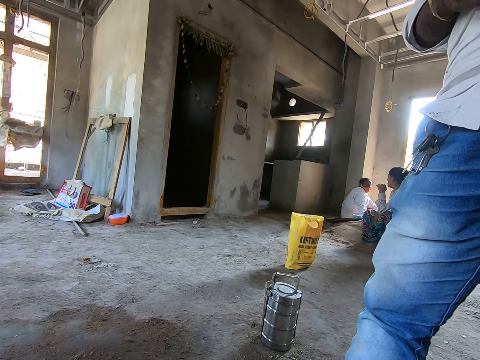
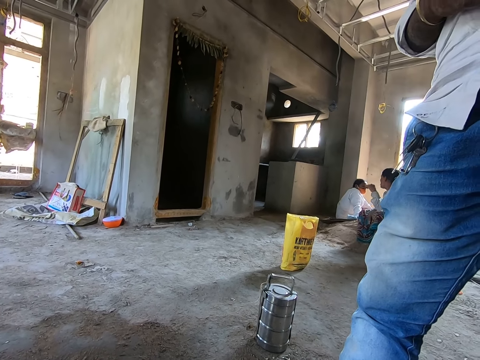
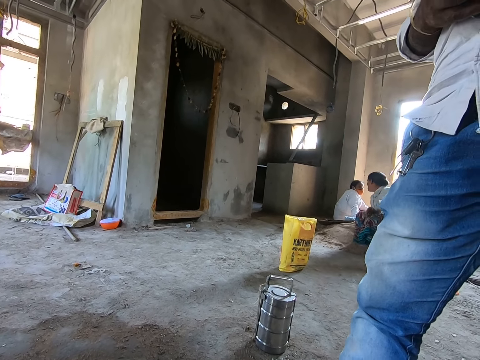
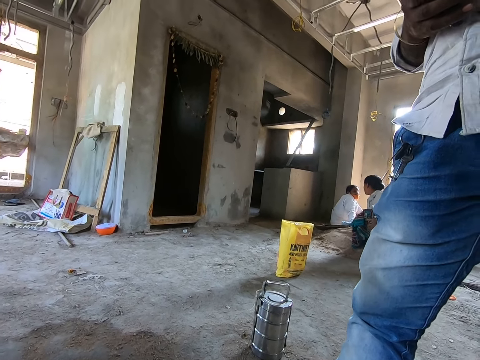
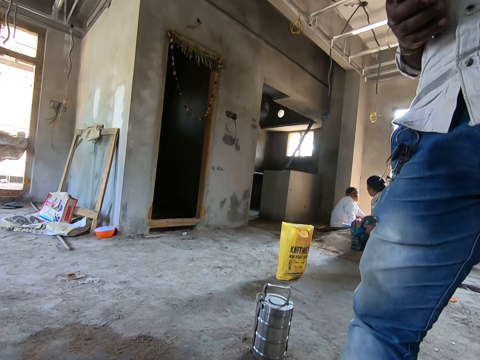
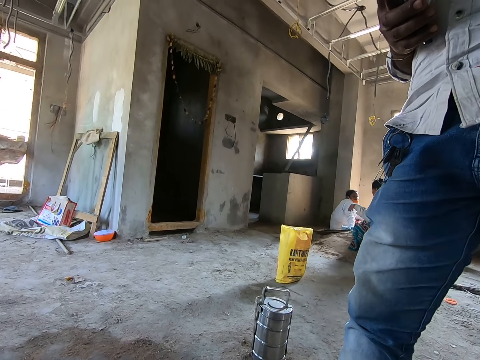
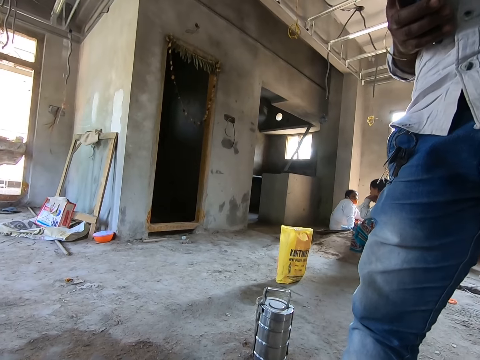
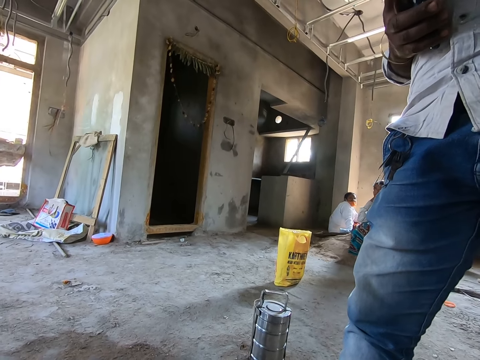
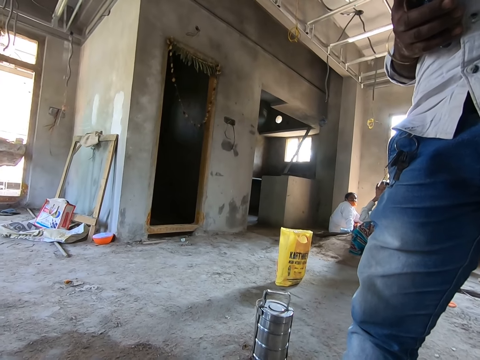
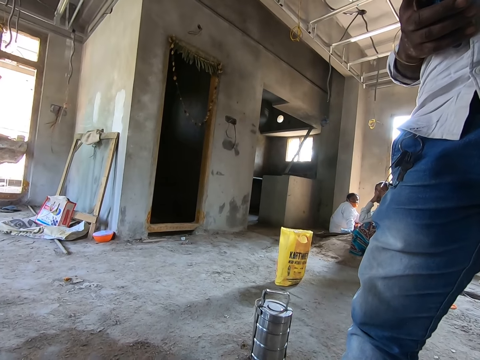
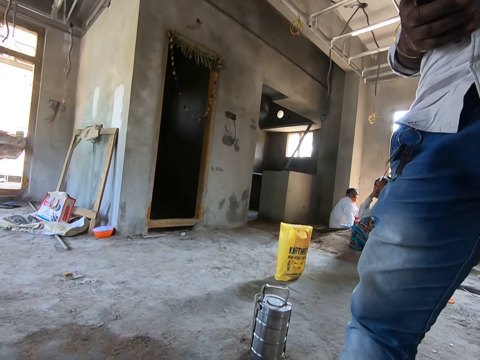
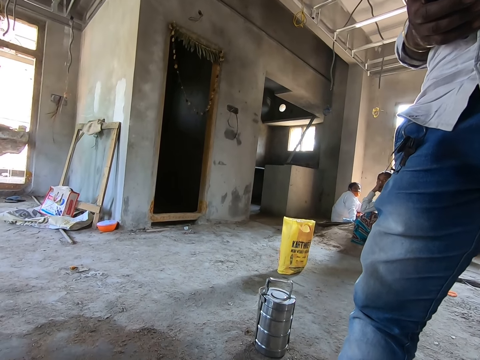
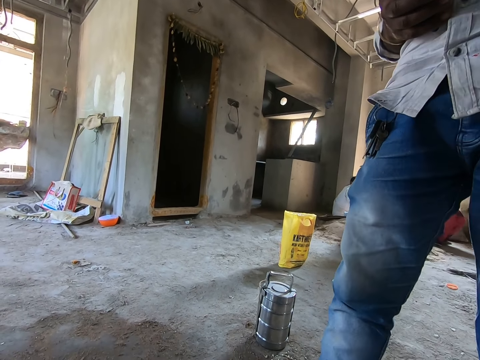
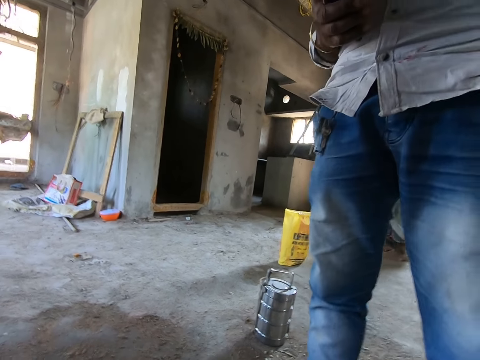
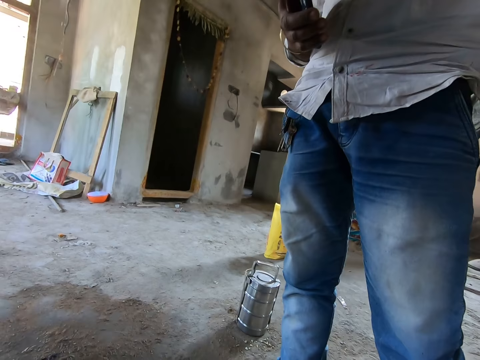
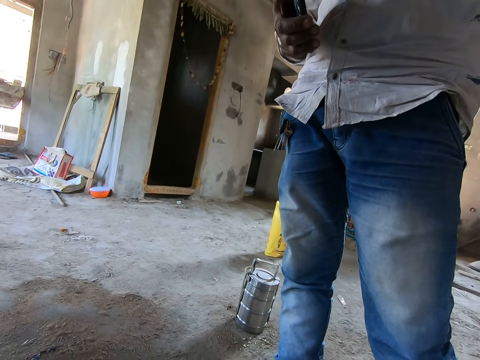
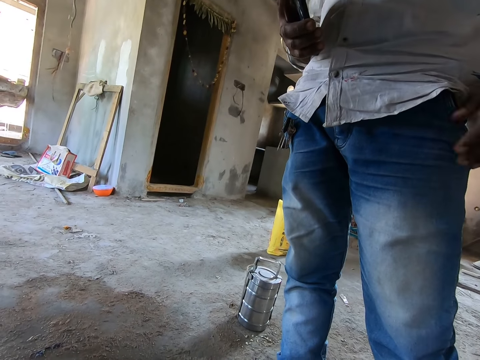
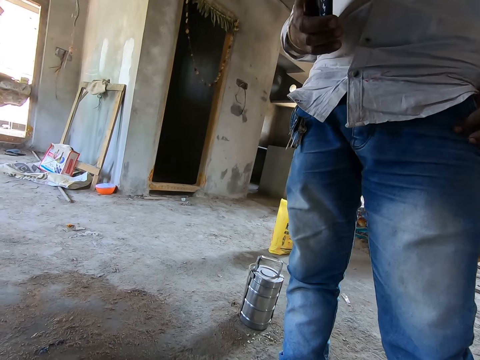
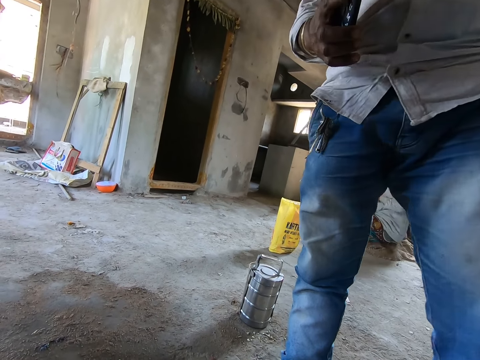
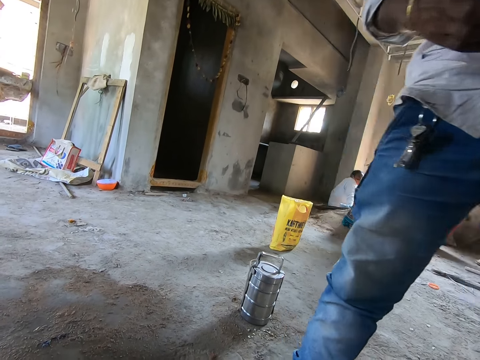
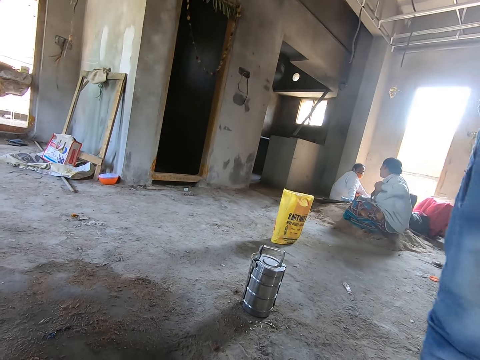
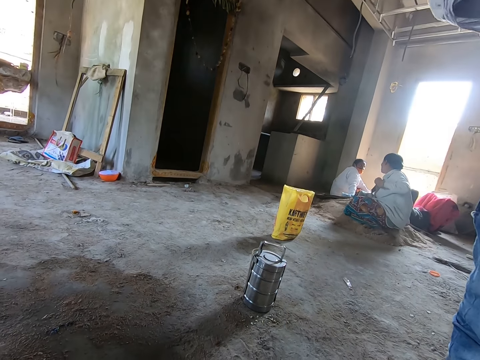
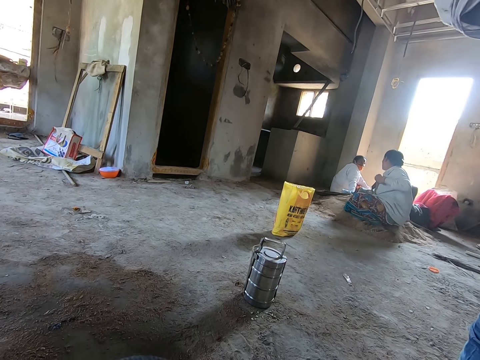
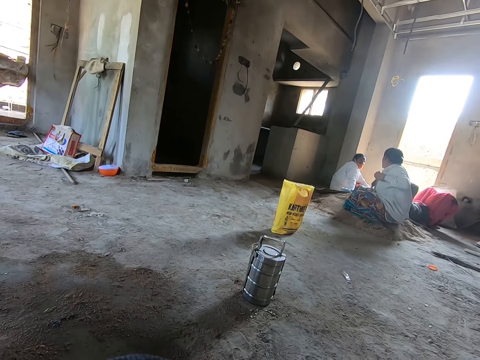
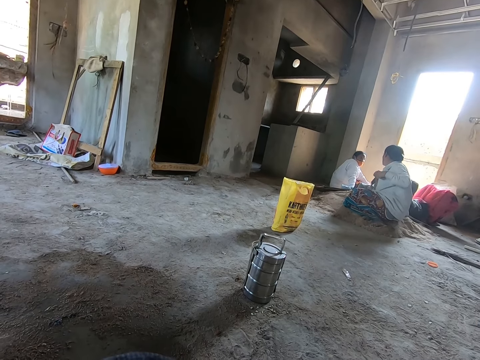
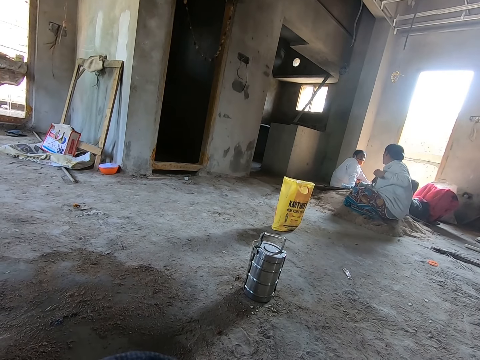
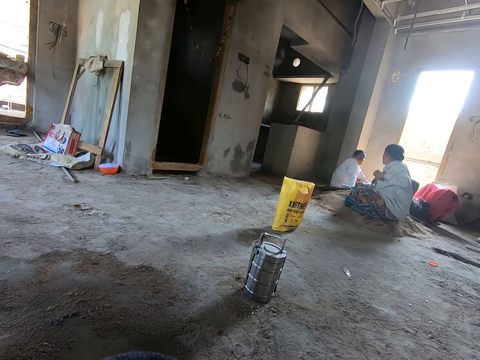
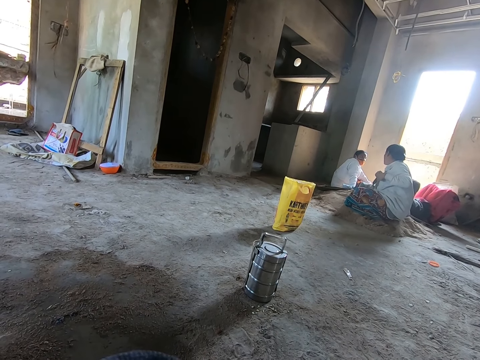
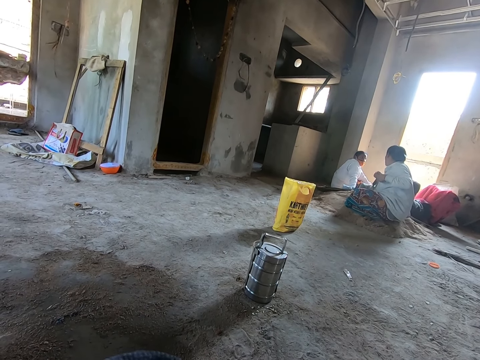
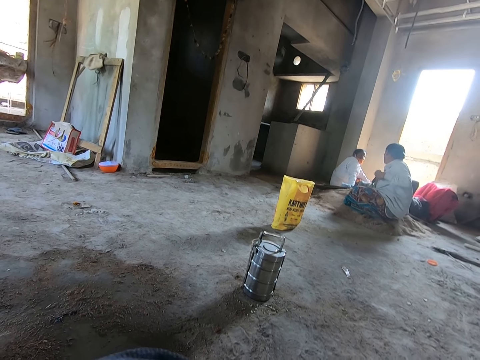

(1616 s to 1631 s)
A person converses with the camera wearer. The camera wearer converses with the person. Another person walks away. Another person interacts with another person.

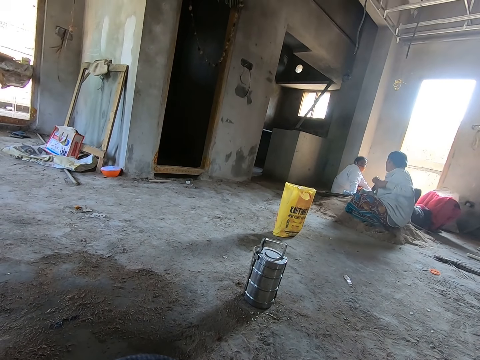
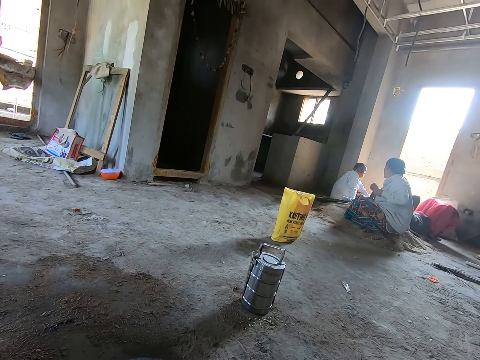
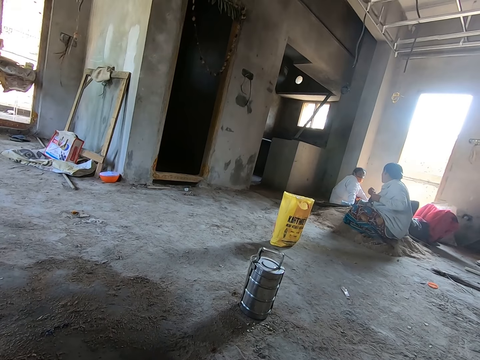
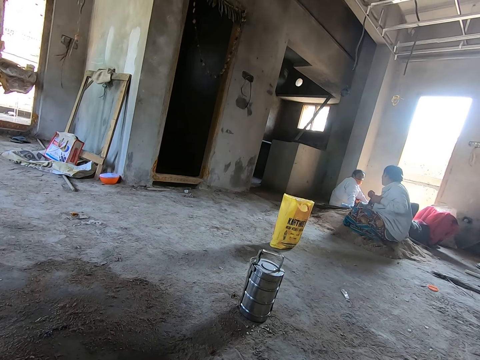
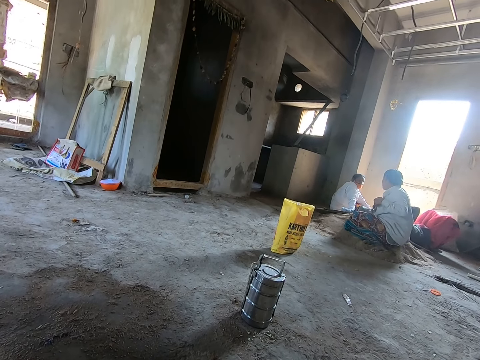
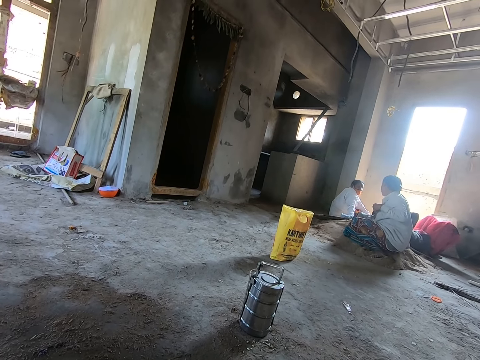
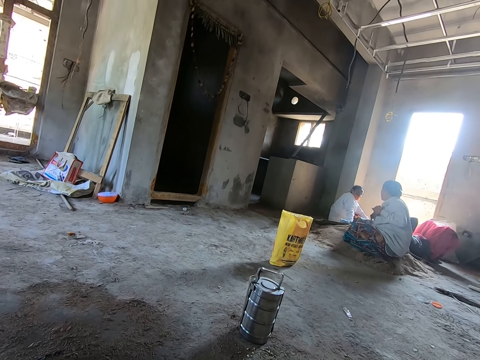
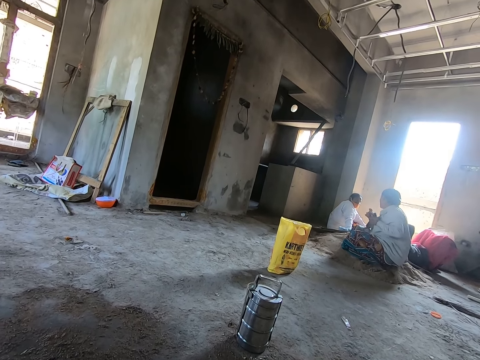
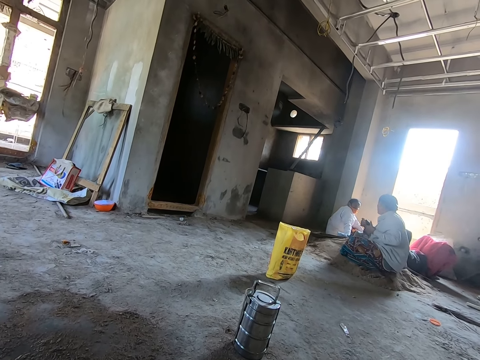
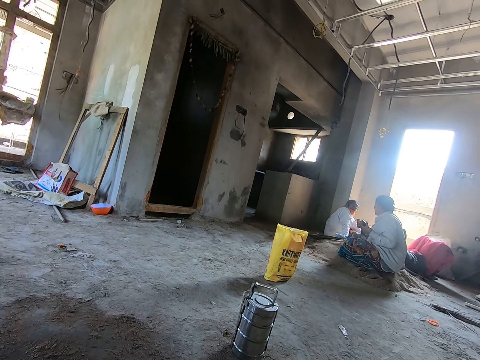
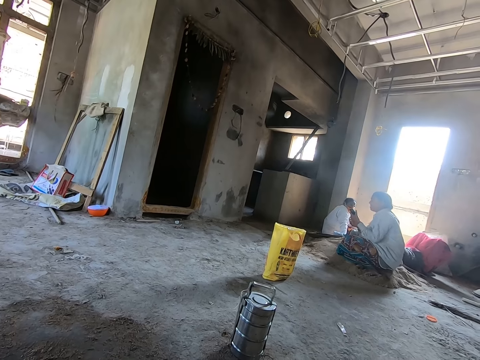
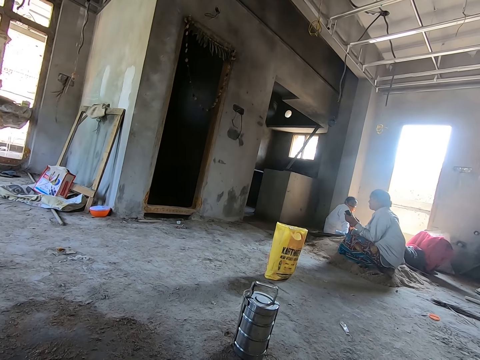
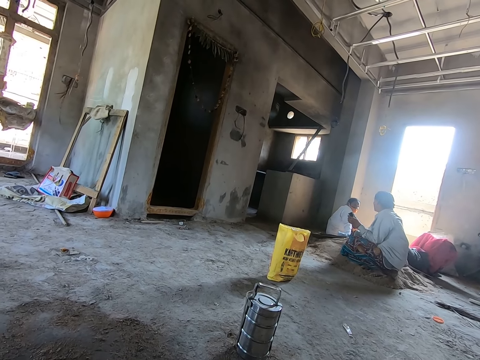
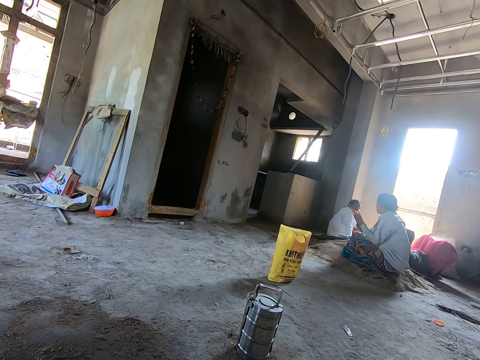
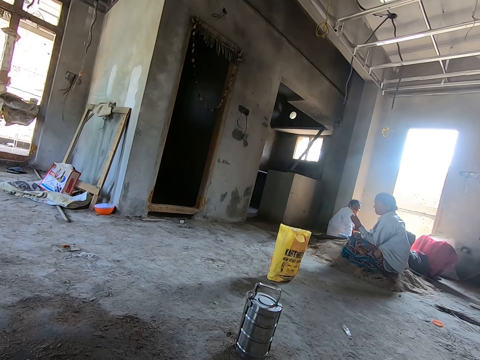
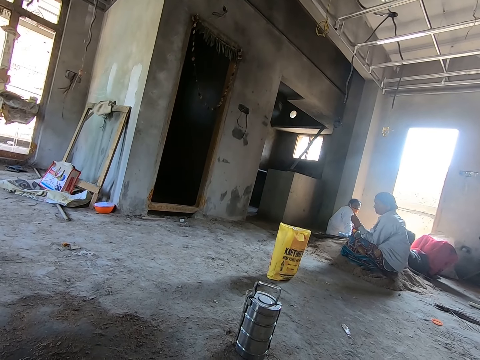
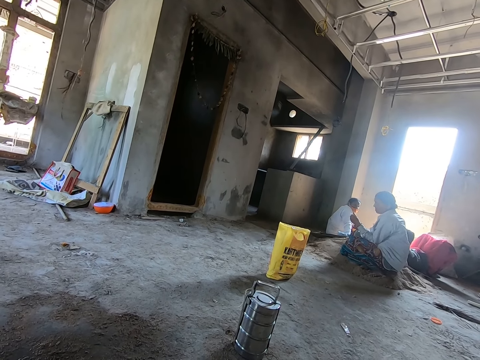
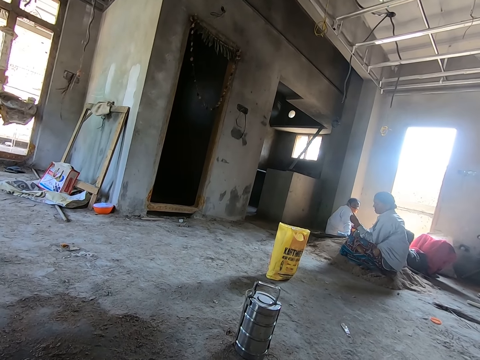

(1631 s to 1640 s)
A person picks up the phone from the pocket.

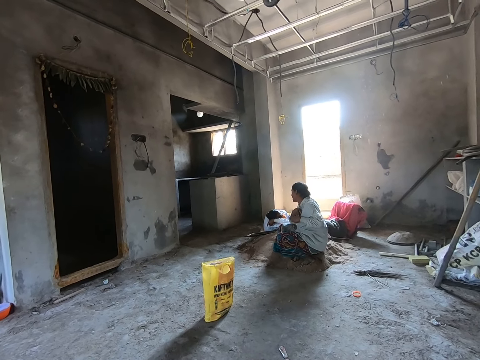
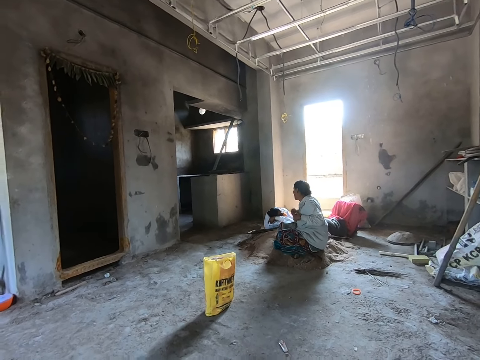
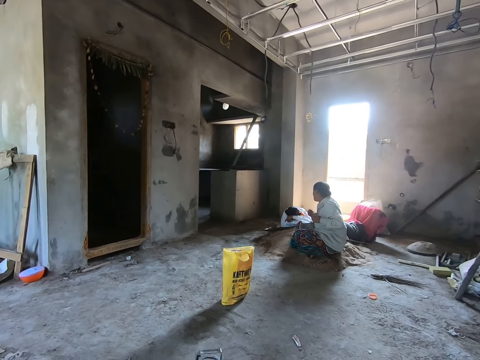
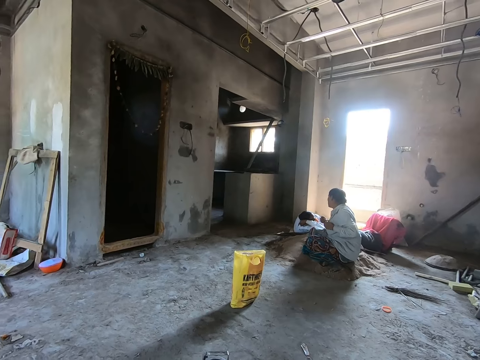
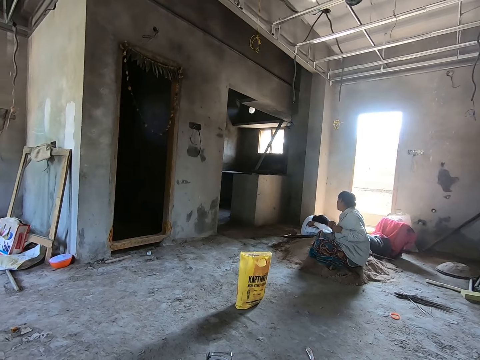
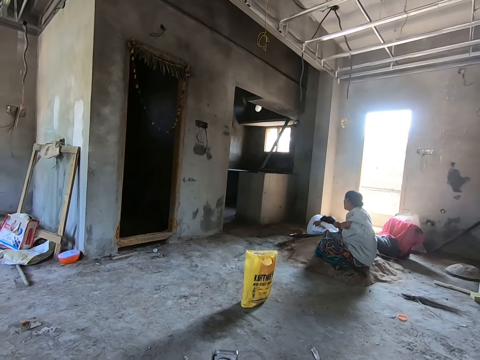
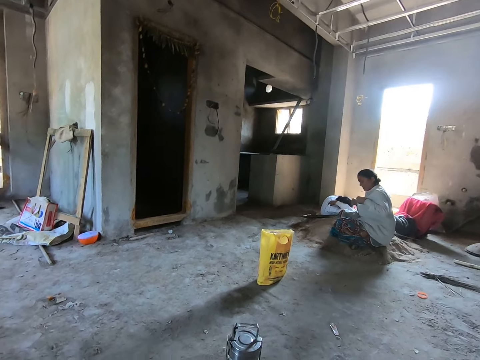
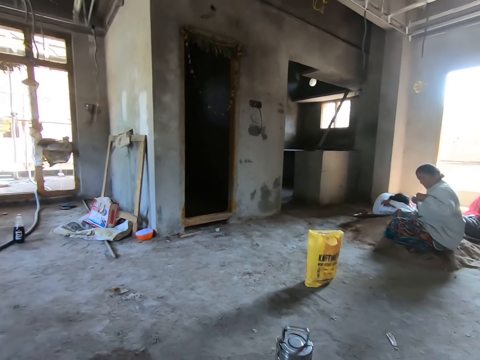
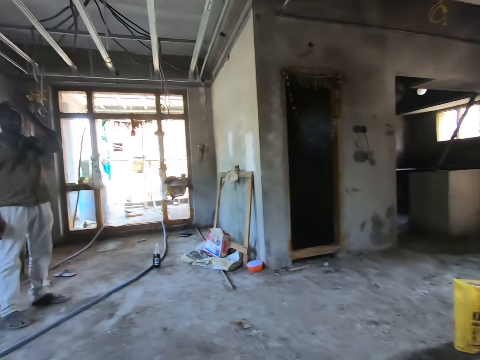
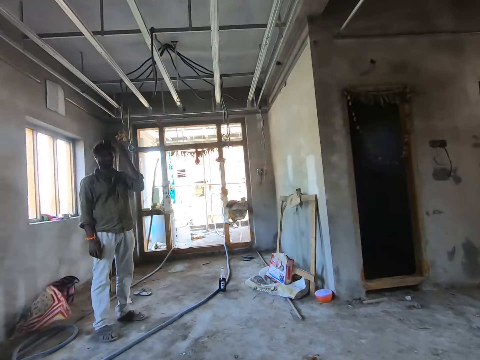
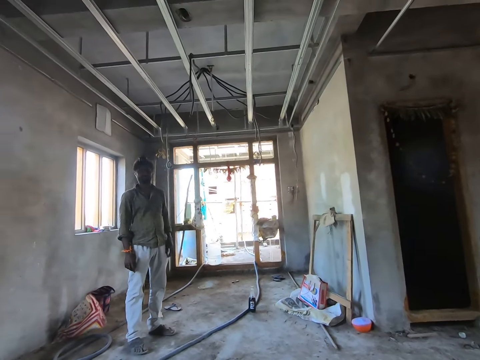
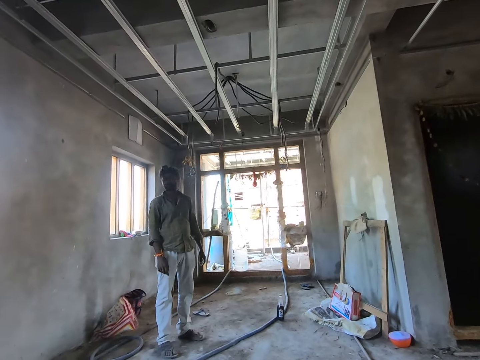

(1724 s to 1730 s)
The camera wearer looks around.
